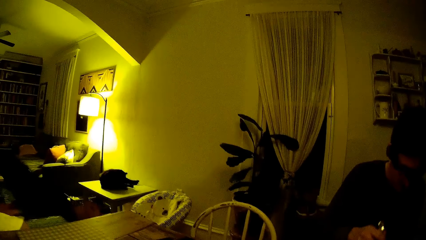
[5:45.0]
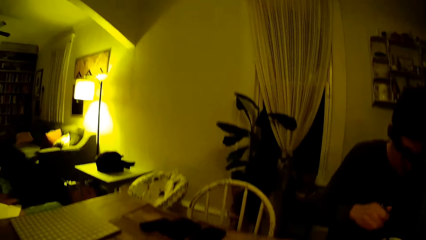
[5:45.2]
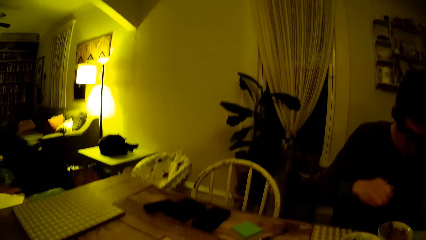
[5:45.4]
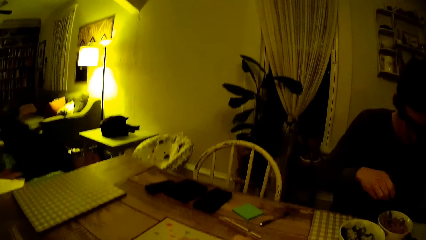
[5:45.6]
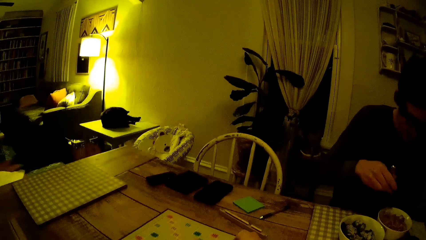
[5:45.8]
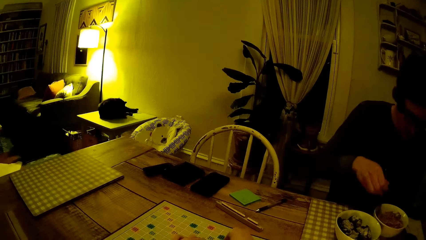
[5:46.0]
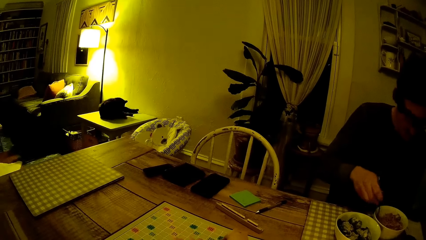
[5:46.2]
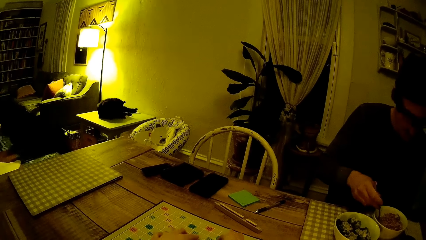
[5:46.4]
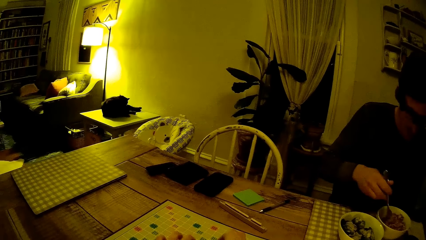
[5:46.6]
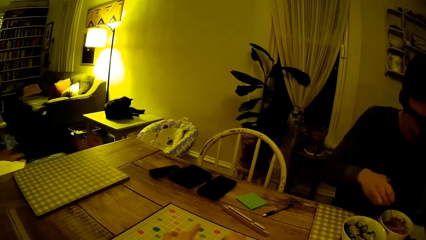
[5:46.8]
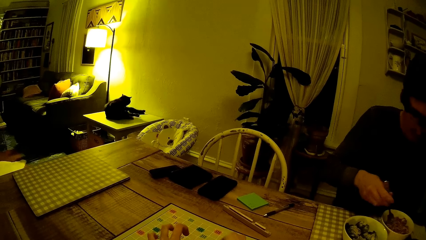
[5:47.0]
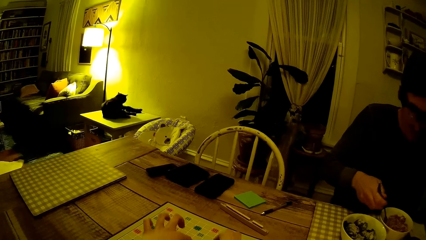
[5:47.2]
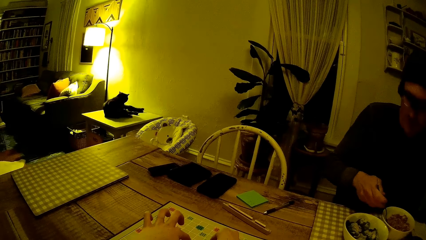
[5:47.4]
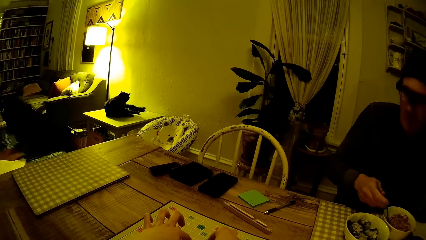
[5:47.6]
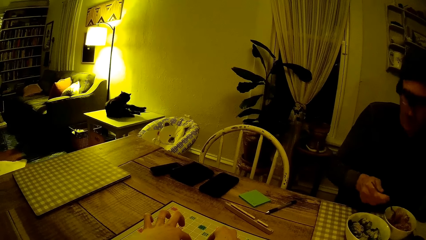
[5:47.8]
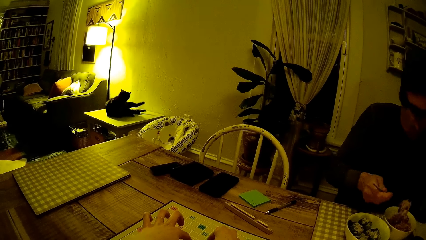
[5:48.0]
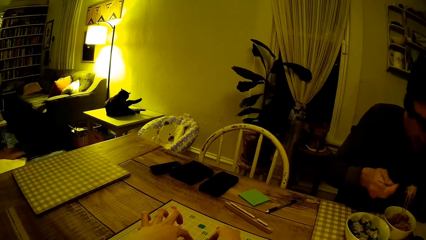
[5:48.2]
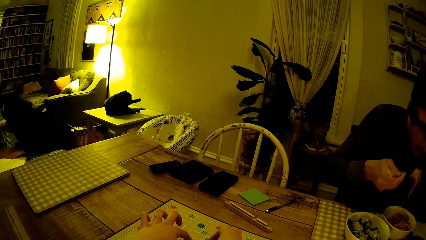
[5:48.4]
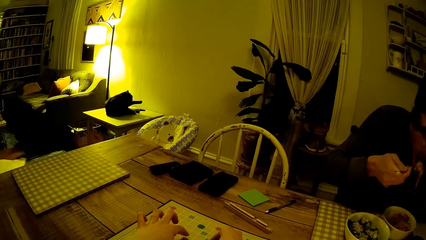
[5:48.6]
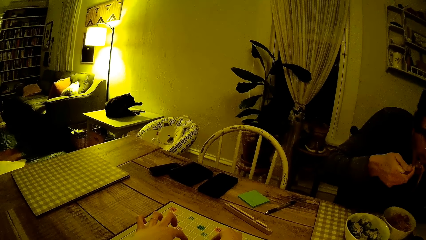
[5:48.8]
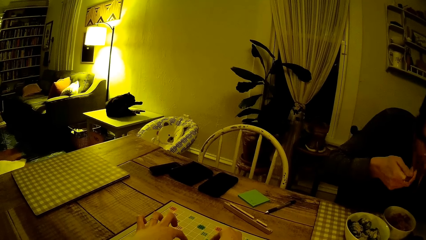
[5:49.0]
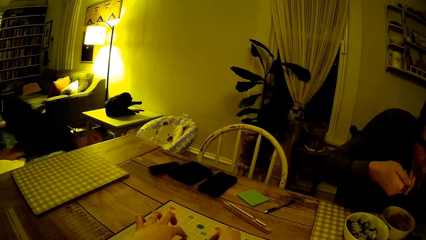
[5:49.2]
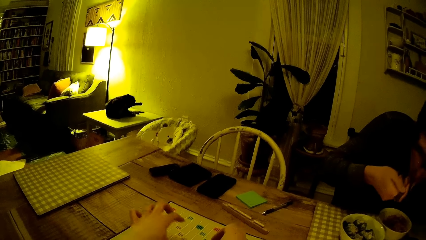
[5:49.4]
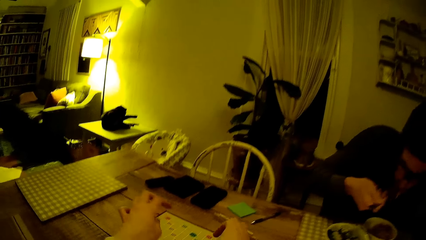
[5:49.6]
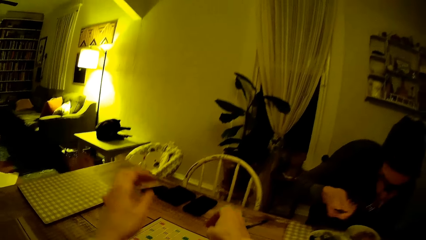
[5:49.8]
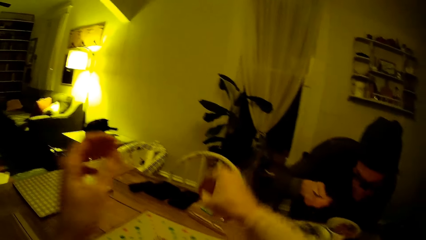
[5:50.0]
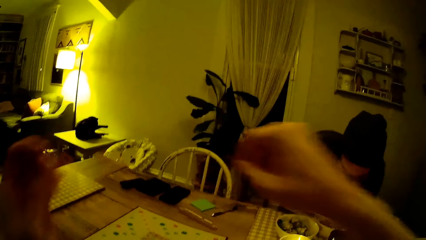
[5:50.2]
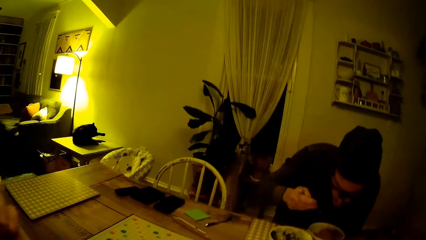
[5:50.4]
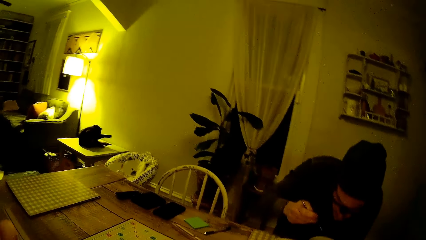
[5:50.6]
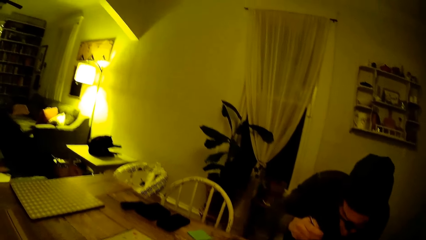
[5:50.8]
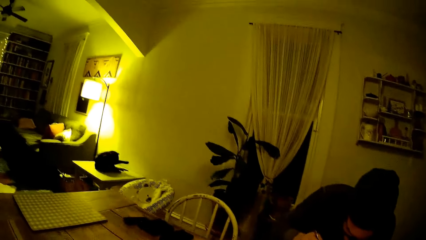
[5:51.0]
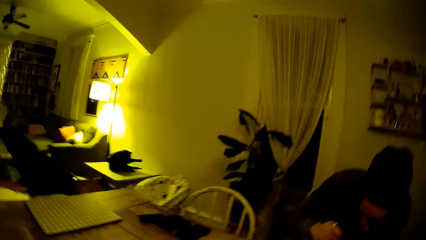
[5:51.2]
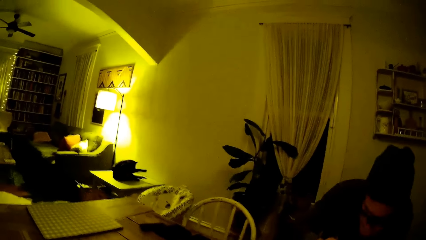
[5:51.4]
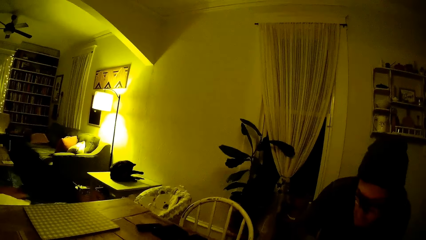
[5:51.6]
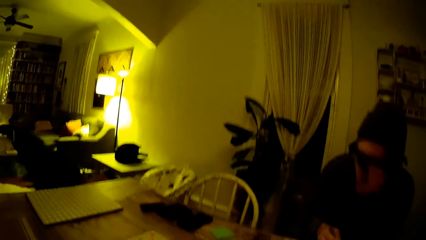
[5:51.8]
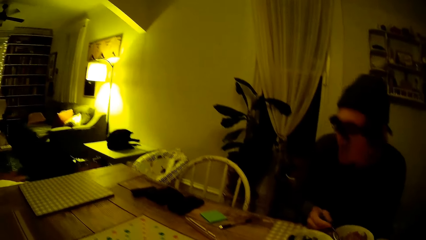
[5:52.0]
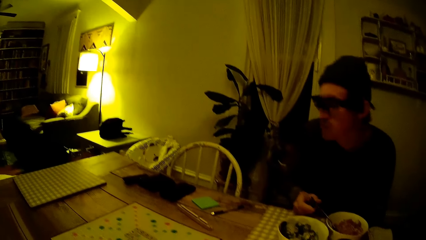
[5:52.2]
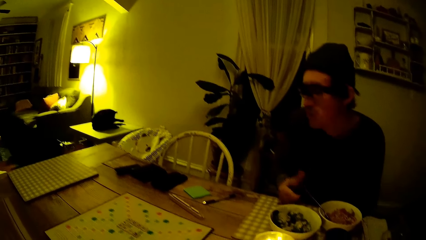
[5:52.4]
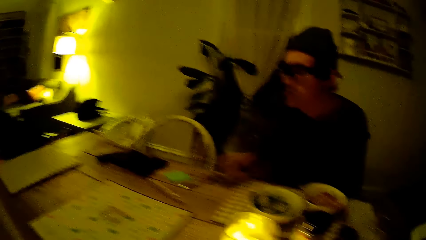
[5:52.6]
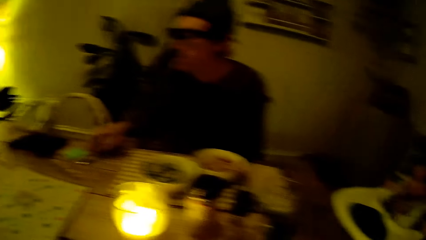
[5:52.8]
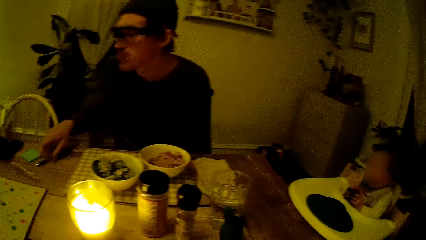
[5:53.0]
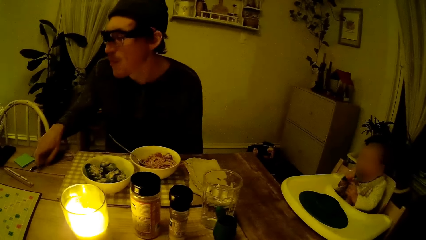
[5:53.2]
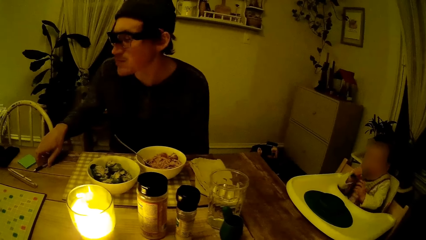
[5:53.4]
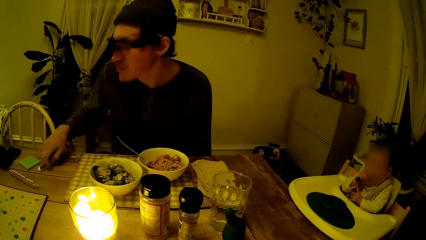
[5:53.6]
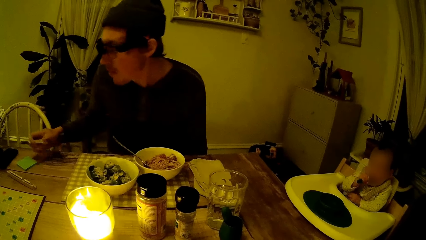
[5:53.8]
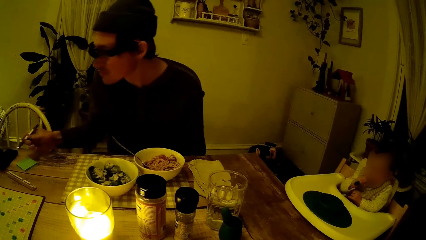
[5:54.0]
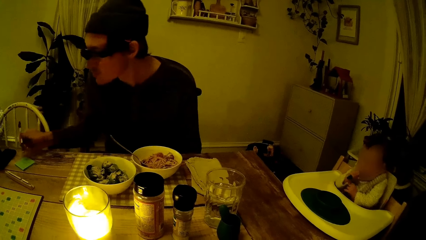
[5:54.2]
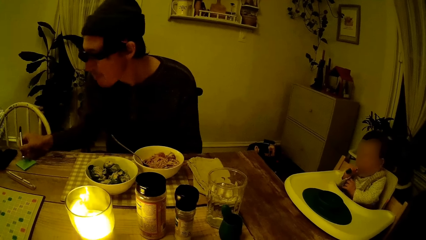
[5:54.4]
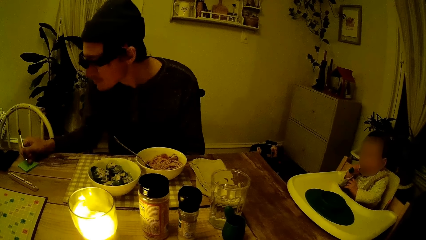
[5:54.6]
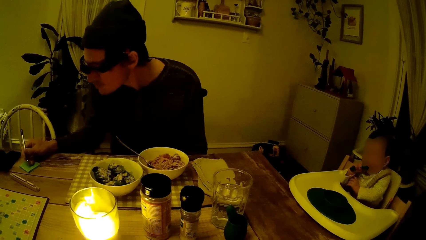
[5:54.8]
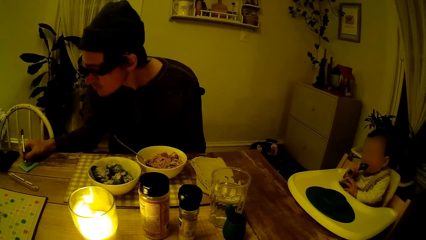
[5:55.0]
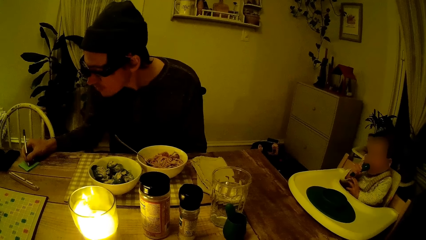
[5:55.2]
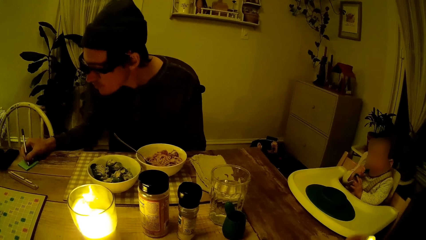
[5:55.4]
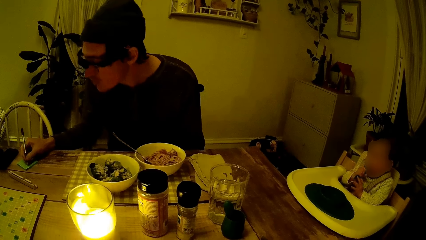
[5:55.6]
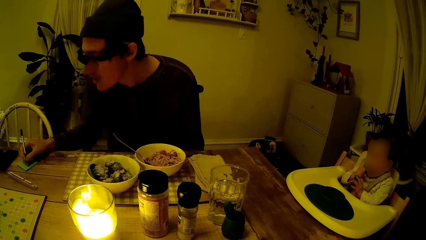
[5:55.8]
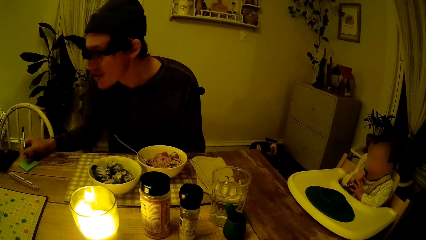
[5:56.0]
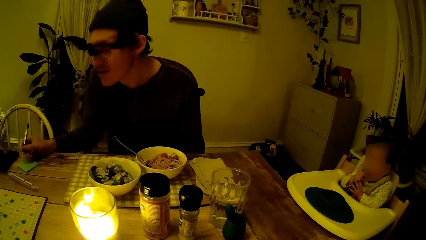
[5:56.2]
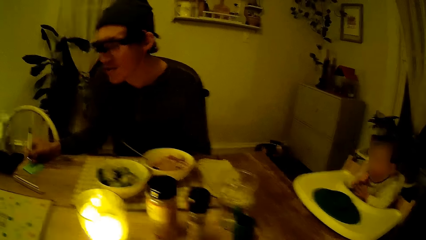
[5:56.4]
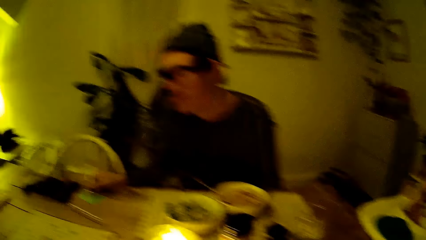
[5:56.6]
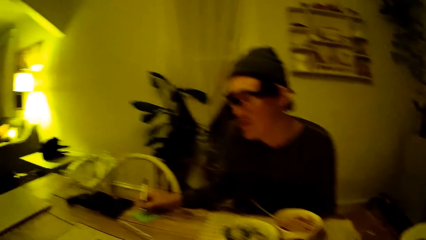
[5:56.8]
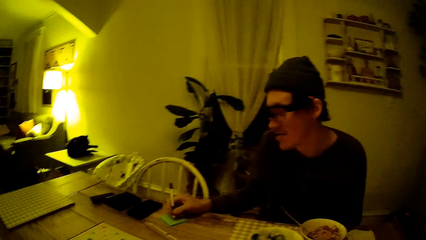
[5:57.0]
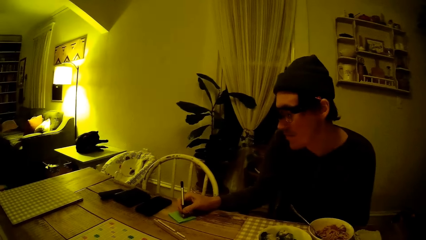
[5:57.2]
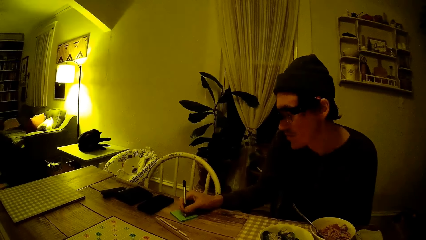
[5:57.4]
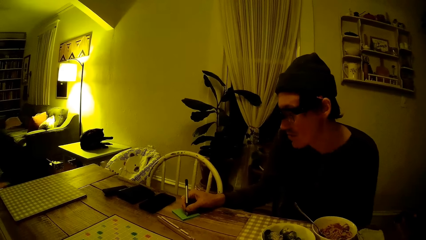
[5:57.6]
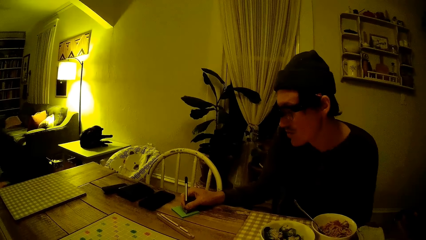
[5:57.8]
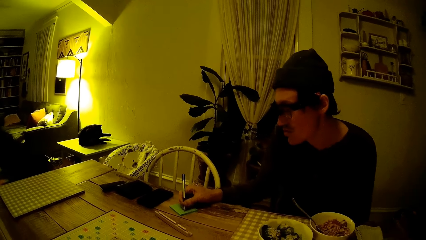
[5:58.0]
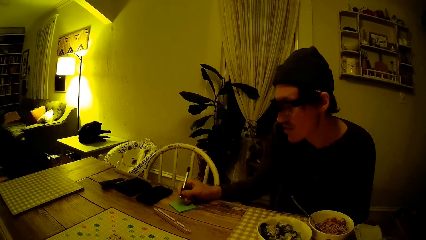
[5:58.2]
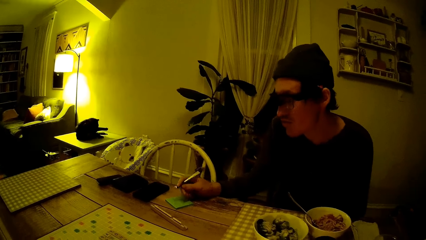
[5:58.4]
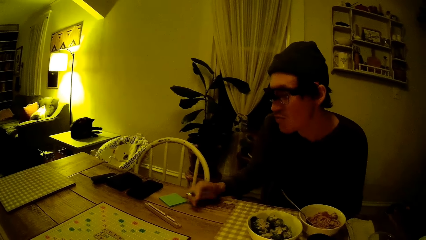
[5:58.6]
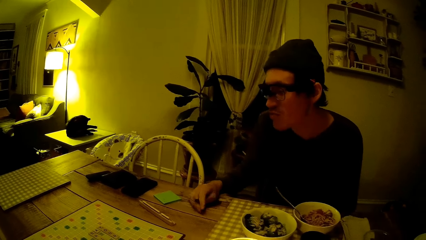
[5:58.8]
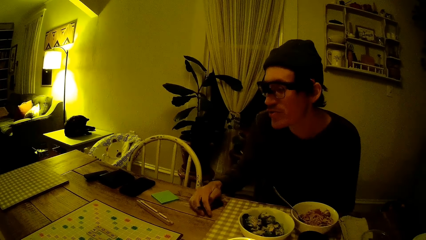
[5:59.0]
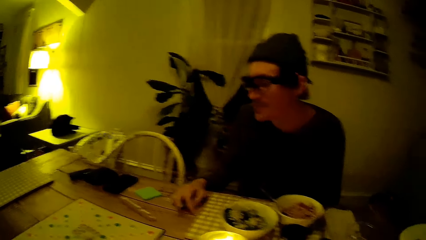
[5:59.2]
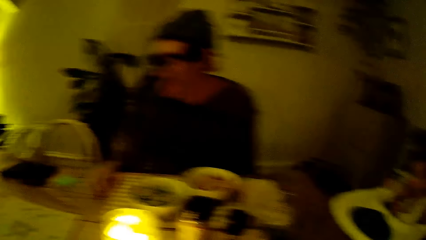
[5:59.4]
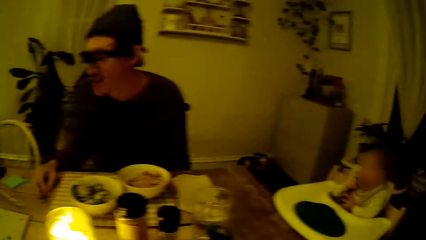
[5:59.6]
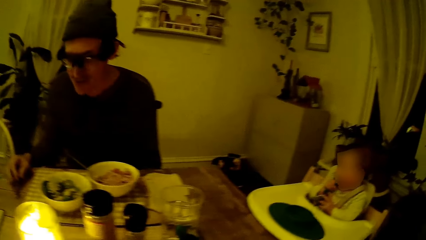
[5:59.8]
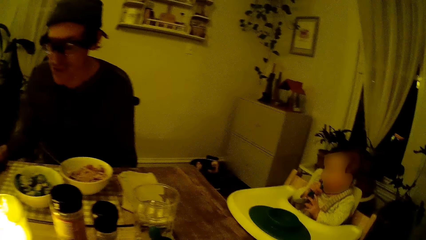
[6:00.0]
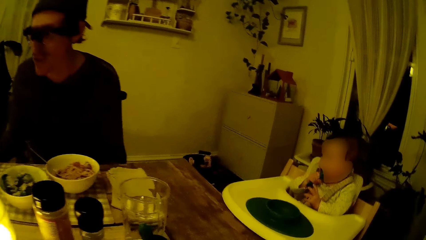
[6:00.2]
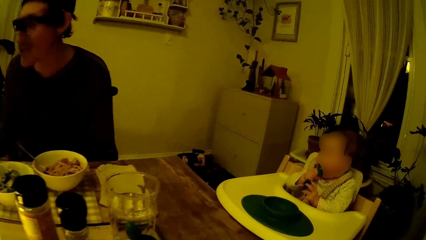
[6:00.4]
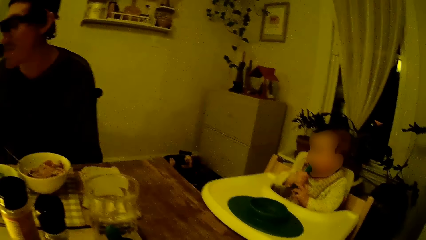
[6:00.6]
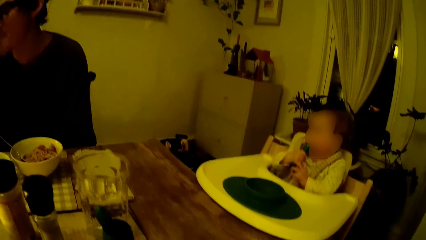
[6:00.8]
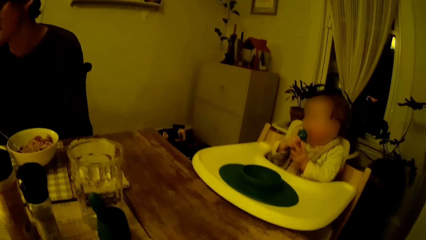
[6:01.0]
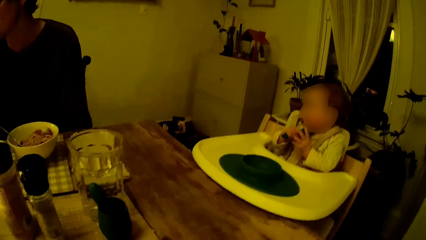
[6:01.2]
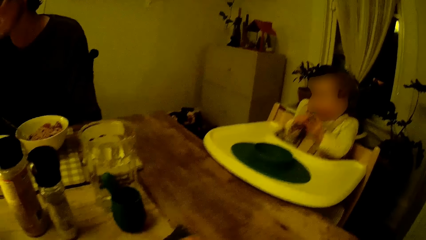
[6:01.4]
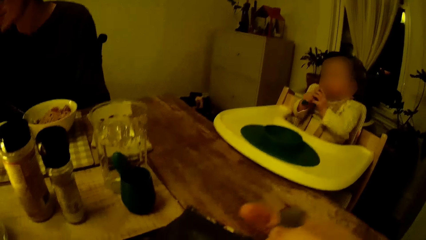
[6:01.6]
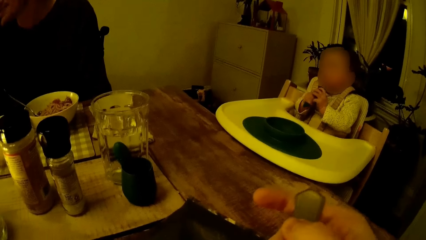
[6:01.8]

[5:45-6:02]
The man rolls the spaghetti to the fork. The man puts food in his mouth with the spoon. The camera wearer moves hands from the table. The man picks up the pen on the dining table with his right hand. The man writes on the notepad with the pen. The man drops the pen on the table. The man talks with the camera wearer. A baby plays with a toy on a baby sitter.
